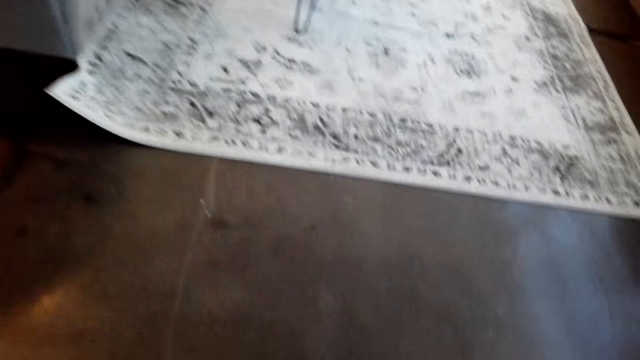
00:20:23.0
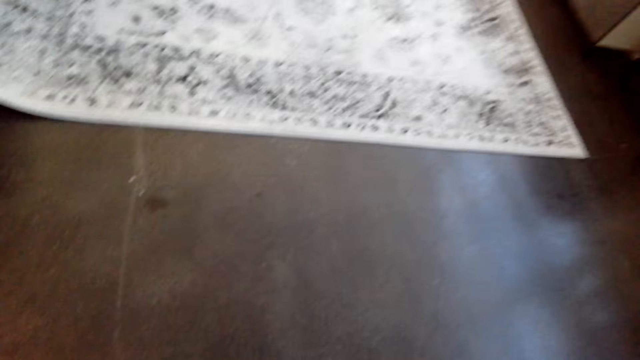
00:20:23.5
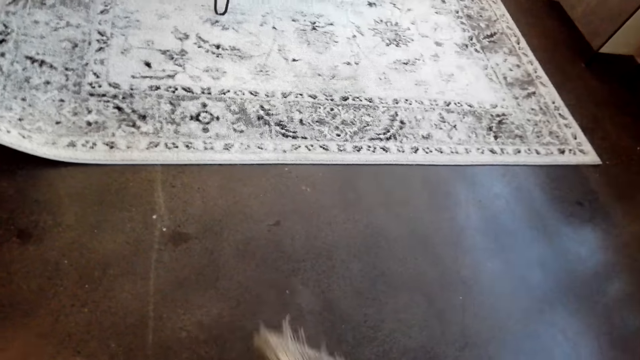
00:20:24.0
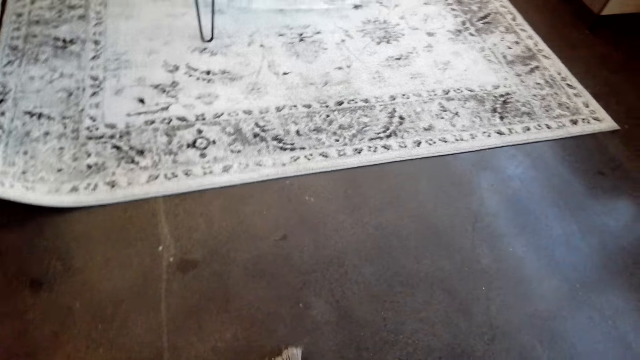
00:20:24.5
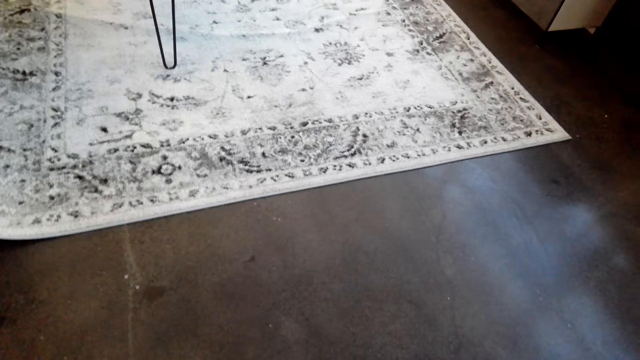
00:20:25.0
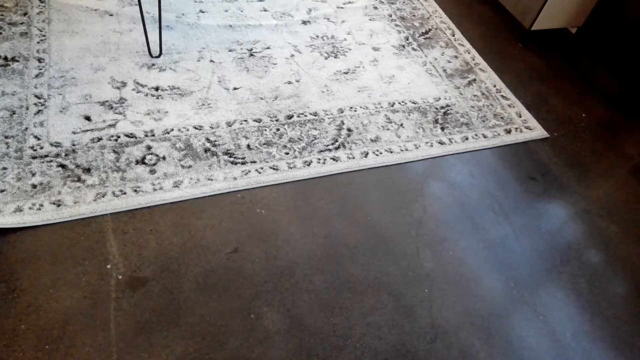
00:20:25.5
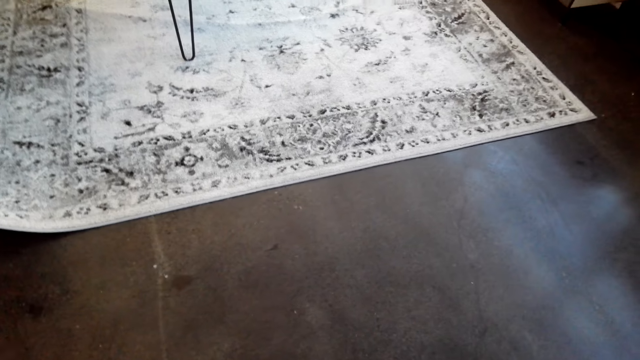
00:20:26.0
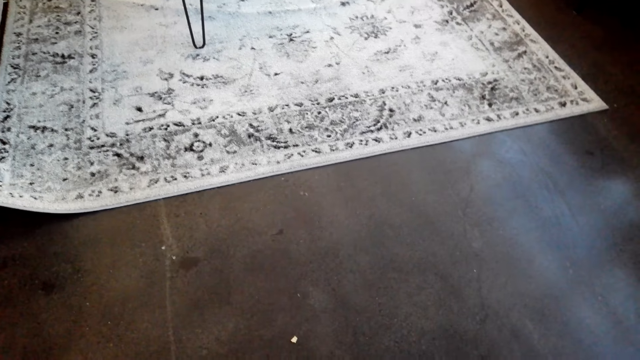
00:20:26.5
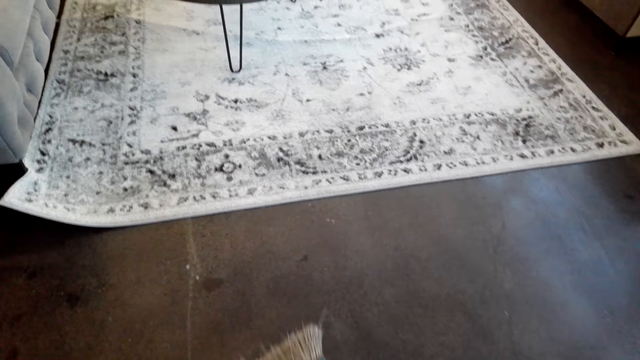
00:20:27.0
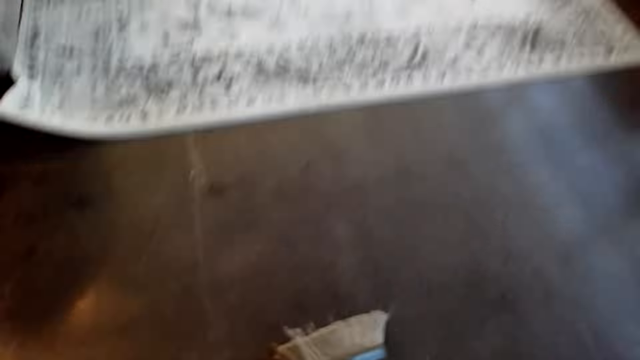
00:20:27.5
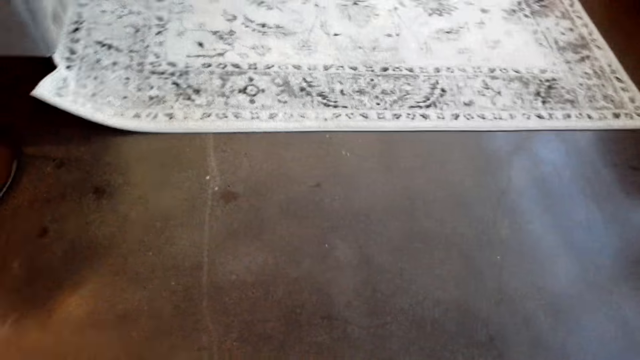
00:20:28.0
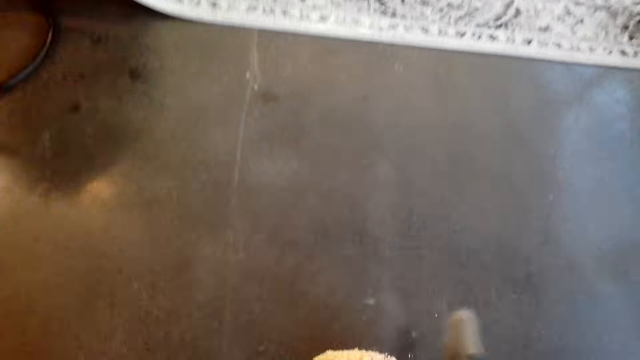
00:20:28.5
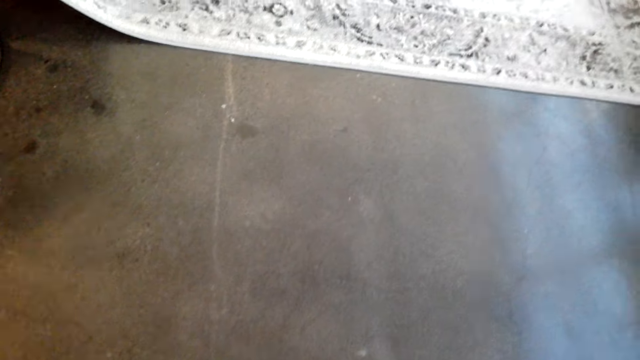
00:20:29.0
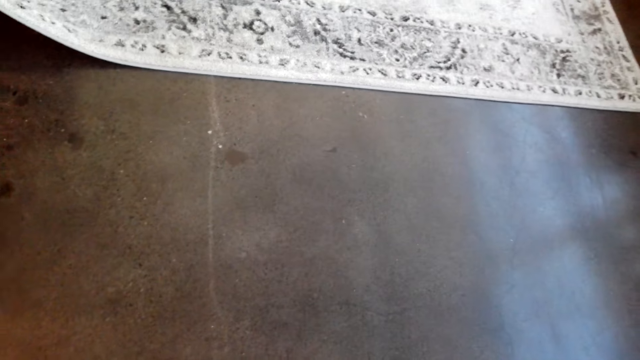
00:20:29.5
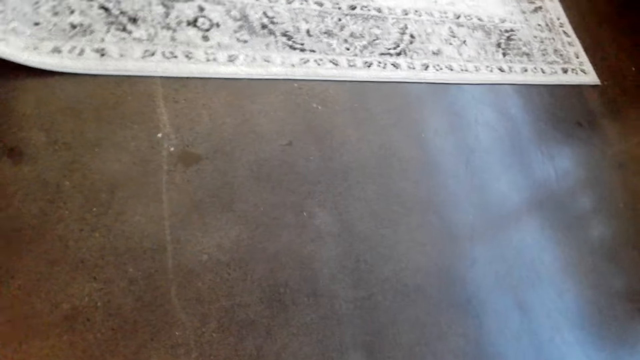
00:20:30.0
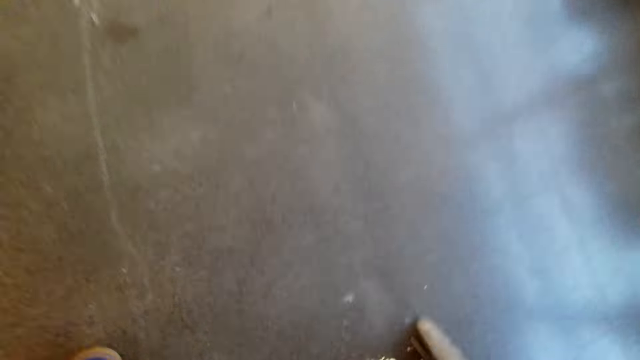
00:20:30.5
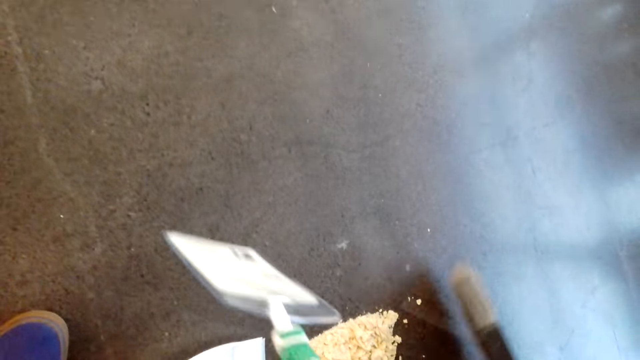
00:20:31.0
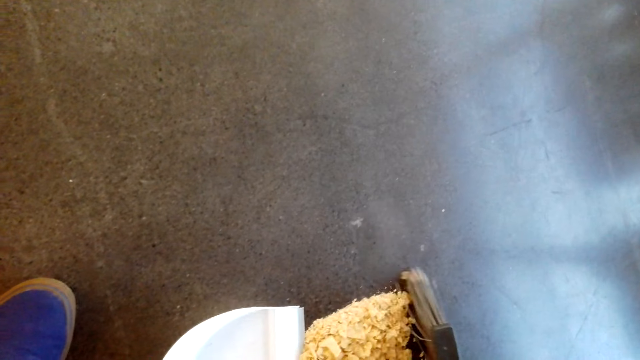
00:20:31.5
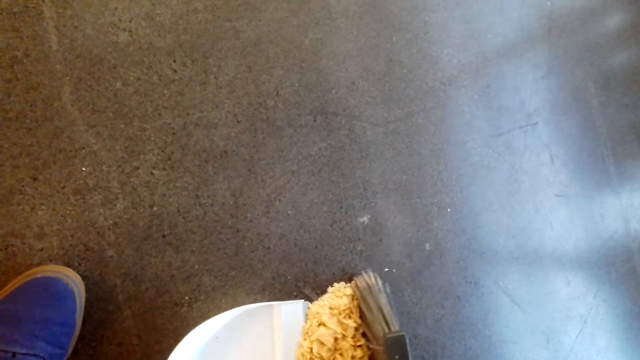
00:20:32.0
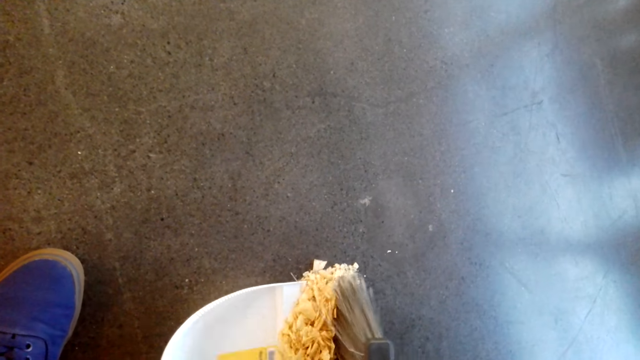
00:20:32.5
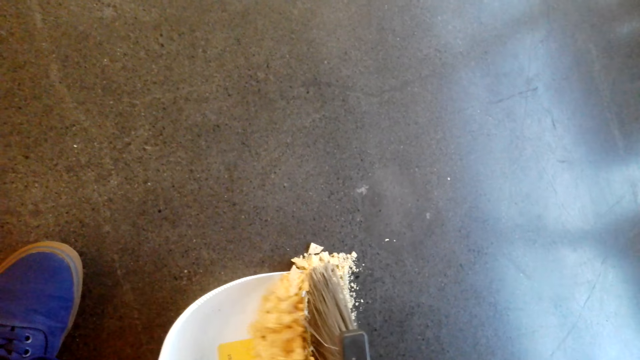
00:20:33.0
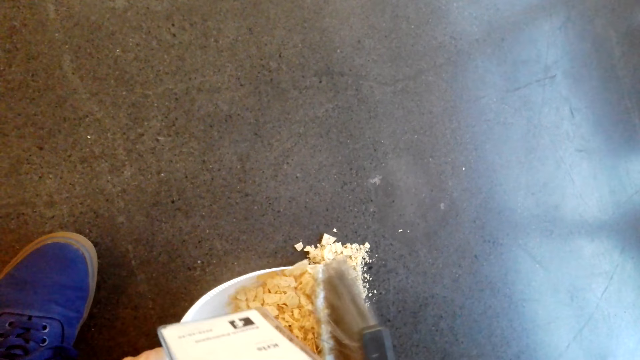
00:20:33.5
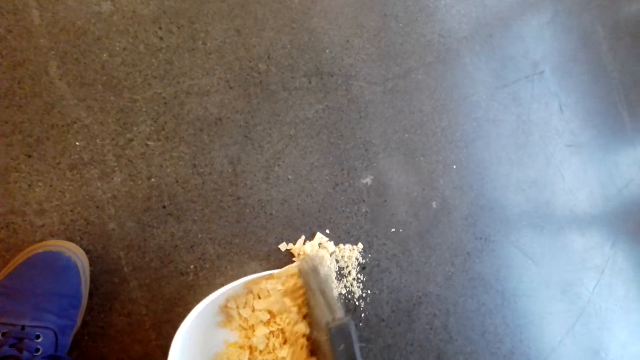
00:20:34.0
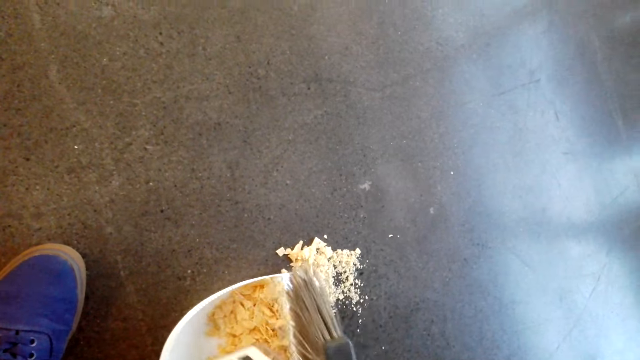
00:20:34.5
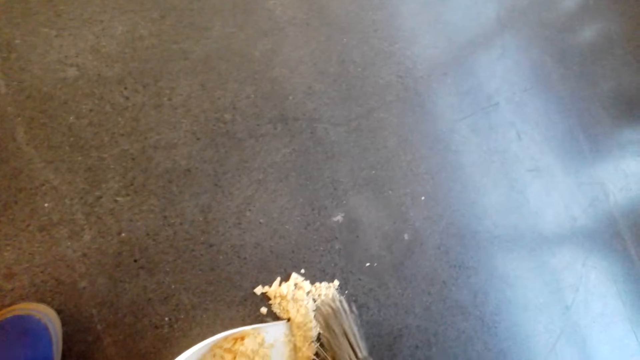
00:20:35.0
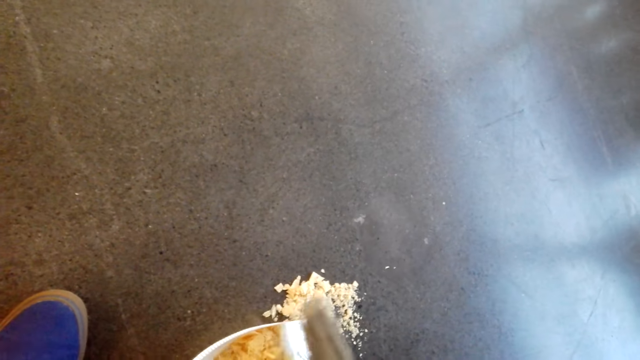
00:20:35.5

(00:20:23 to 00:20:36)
The camera wearer sweeps the floor. They collect the dirt with the dust pan and broom.

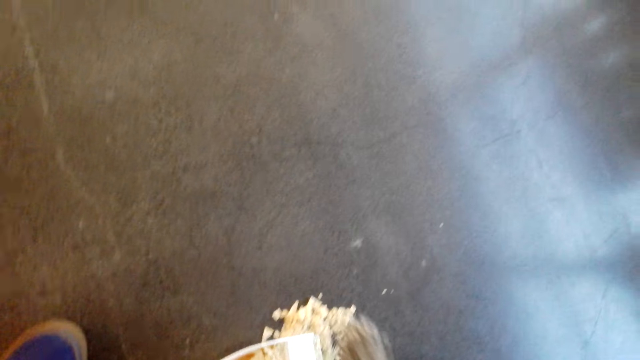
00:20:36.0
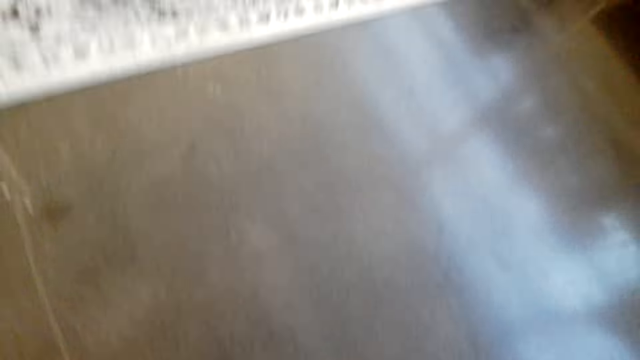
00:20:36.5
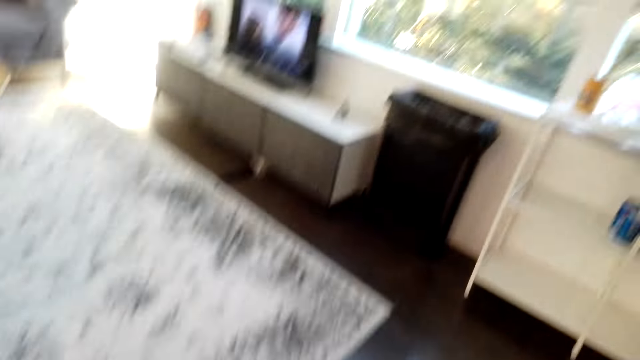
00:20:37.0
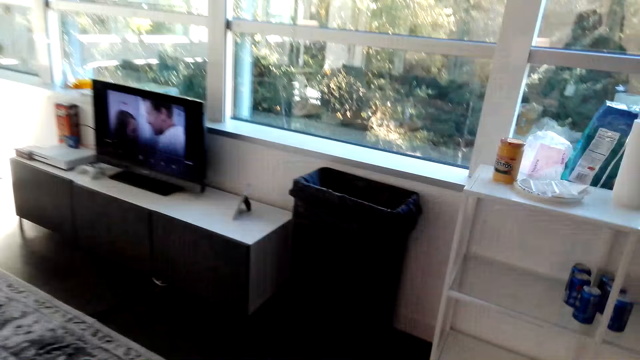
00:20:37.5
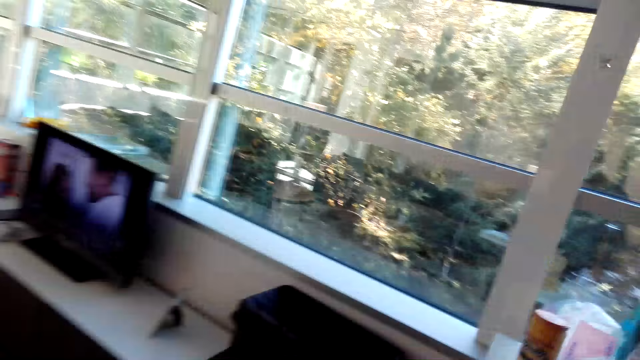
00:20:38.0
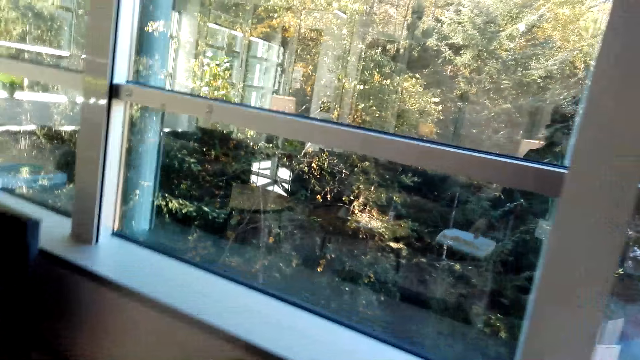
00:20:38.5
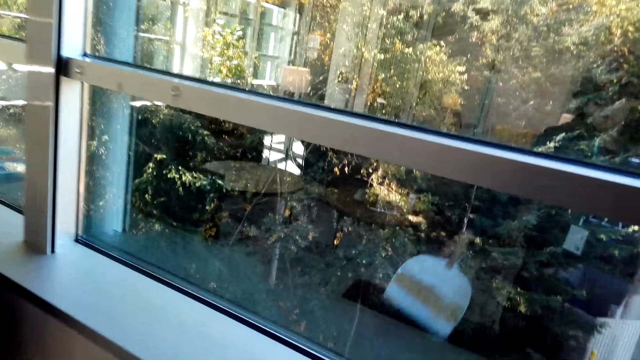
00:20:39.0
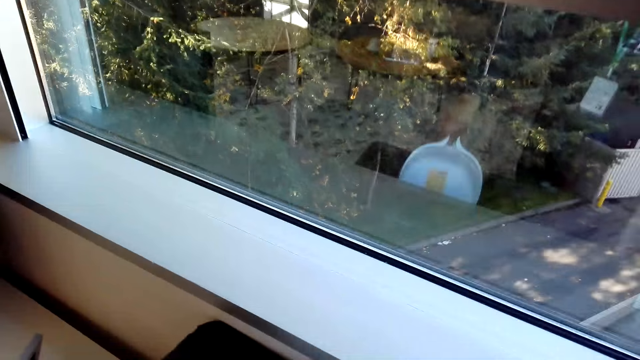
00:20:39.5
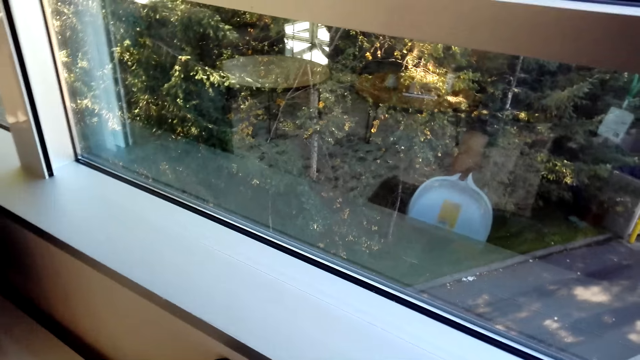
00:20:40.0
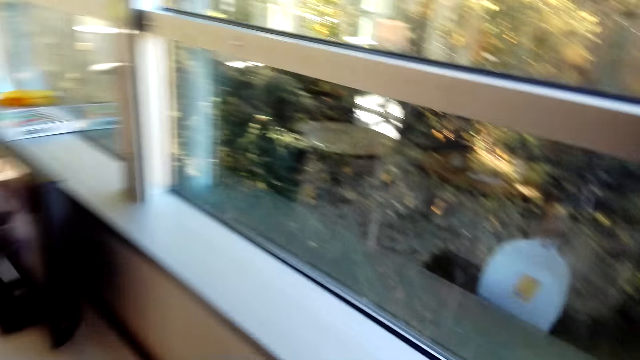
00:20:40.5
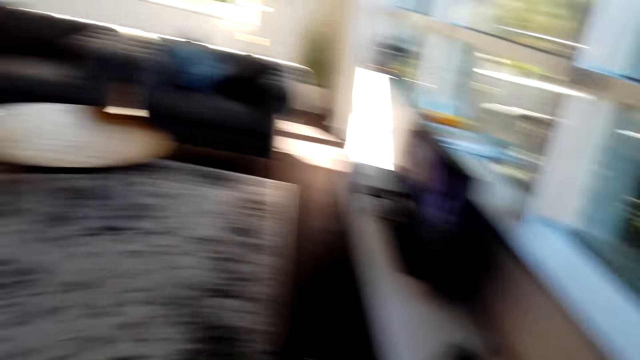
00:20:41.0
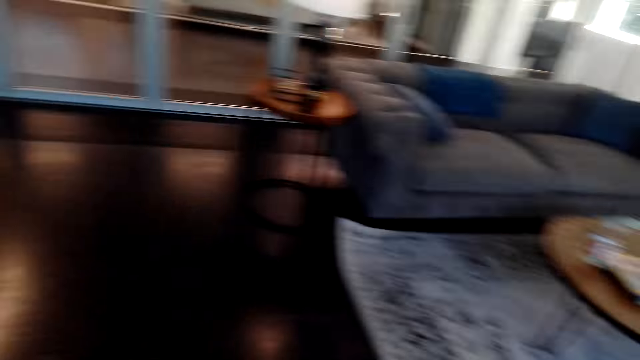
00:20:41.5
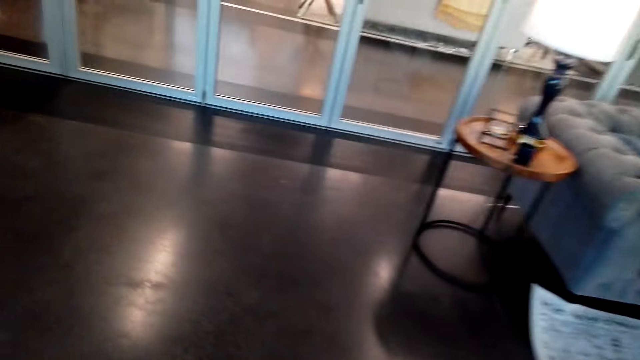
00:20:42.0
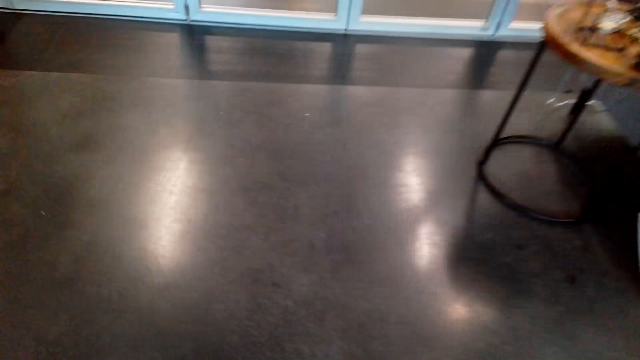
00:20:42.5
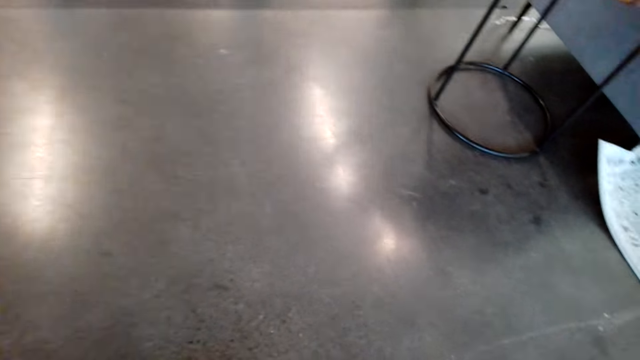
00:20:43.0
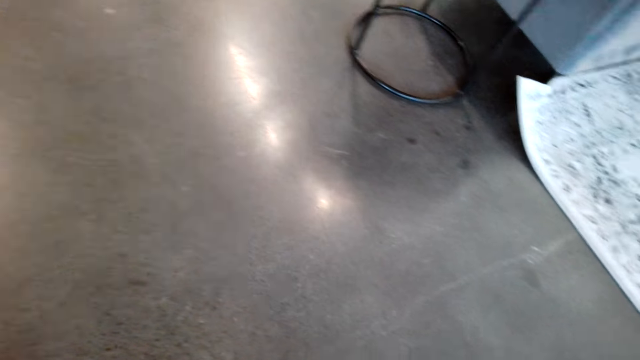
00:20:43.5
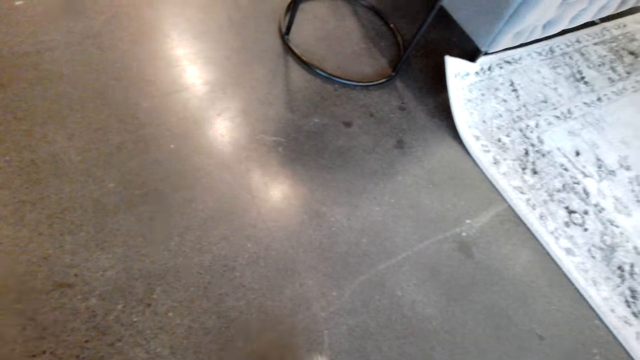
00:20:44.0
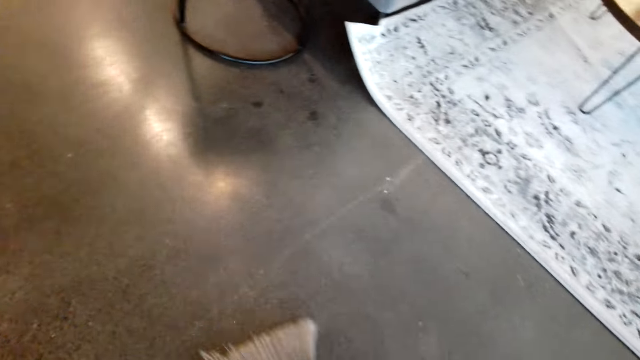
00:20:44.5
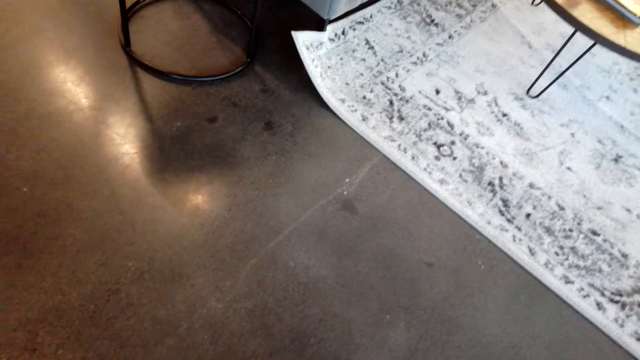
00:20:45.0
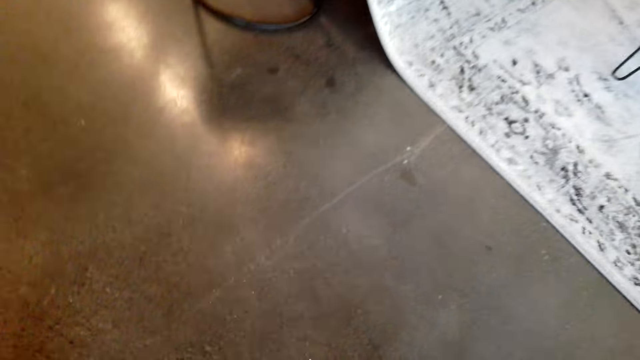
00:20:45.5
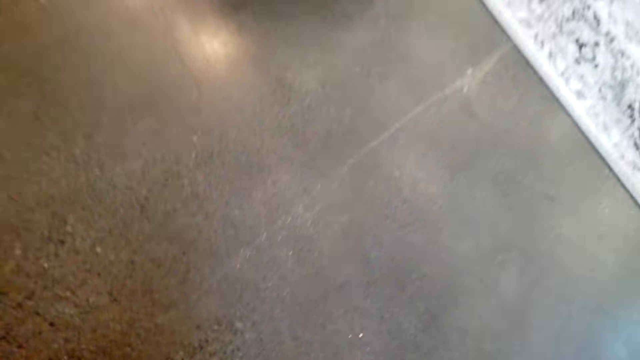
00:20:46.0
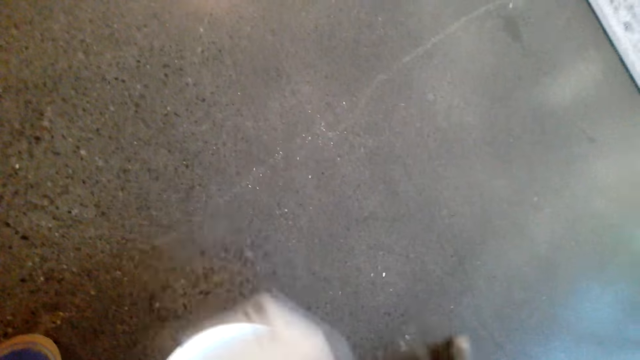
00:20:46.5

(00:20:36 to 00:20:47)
The camera wearer puts the wastes on the dust pan. They pour the waste in a dustbin. They walk back.
